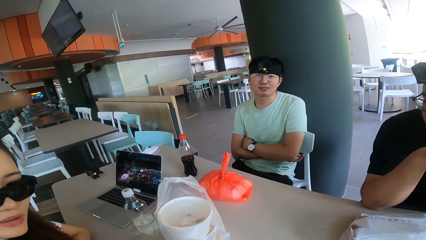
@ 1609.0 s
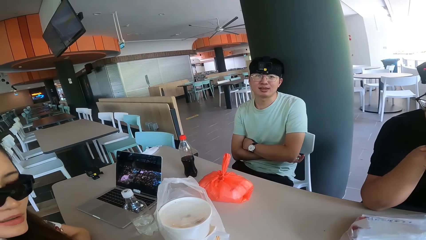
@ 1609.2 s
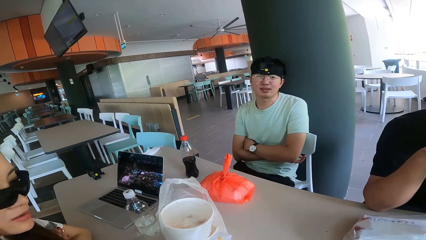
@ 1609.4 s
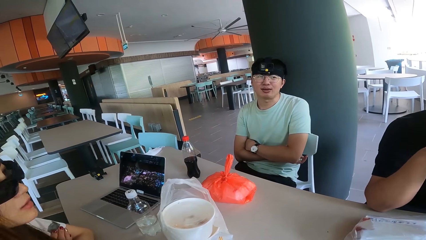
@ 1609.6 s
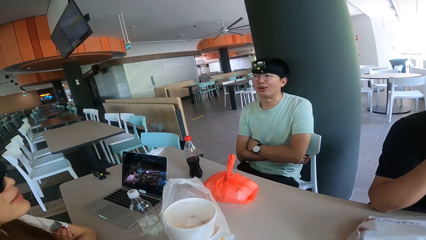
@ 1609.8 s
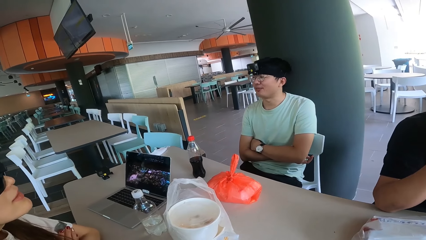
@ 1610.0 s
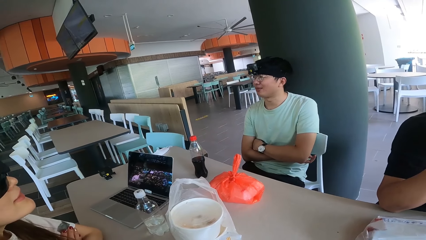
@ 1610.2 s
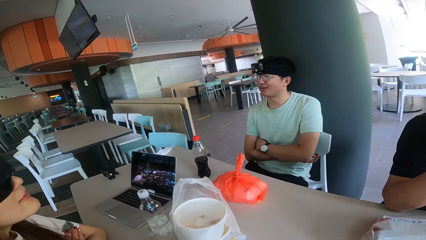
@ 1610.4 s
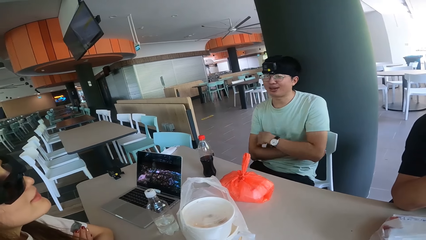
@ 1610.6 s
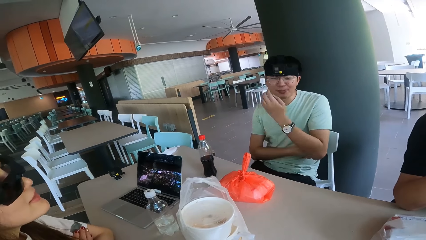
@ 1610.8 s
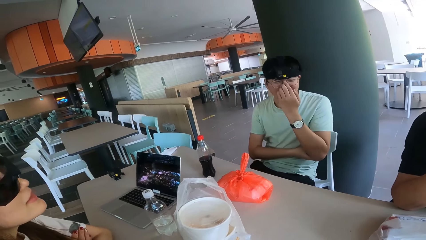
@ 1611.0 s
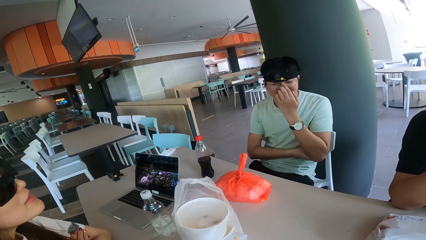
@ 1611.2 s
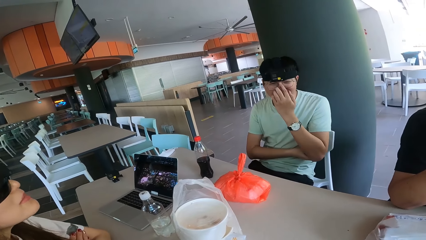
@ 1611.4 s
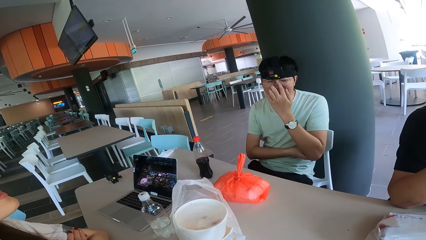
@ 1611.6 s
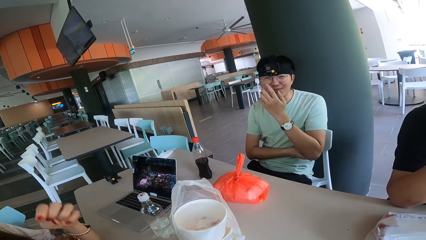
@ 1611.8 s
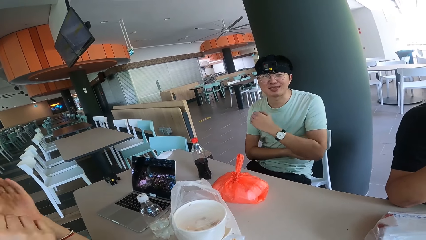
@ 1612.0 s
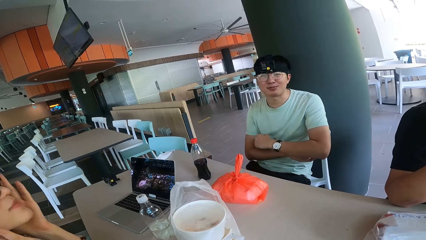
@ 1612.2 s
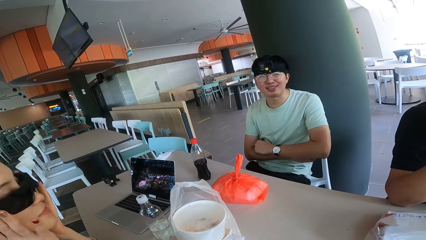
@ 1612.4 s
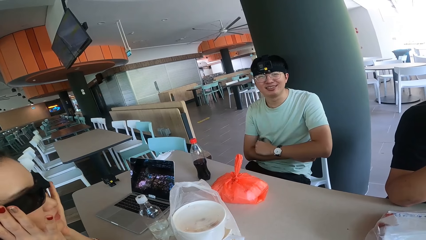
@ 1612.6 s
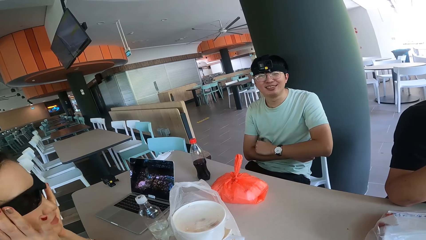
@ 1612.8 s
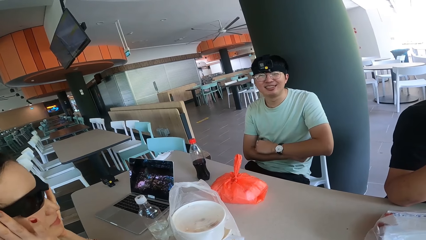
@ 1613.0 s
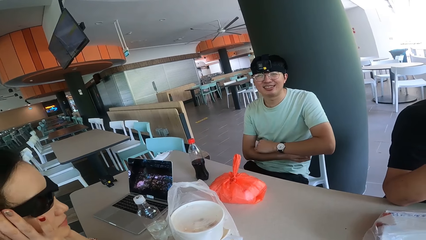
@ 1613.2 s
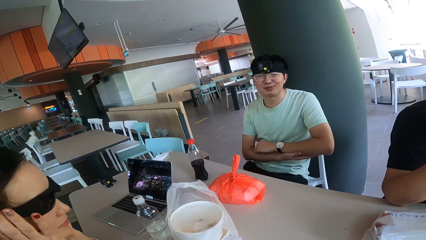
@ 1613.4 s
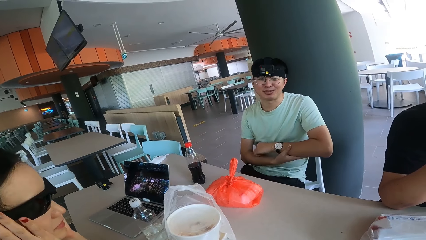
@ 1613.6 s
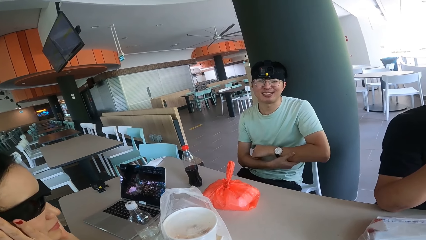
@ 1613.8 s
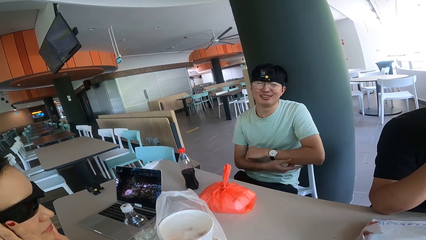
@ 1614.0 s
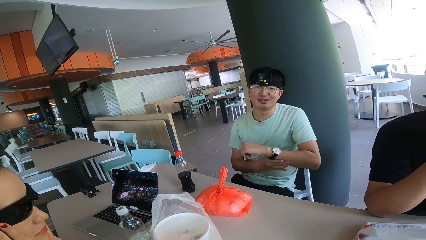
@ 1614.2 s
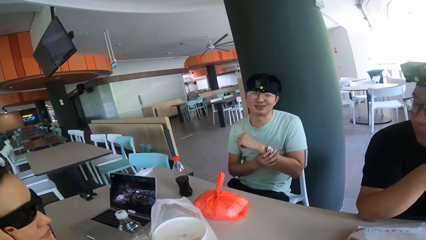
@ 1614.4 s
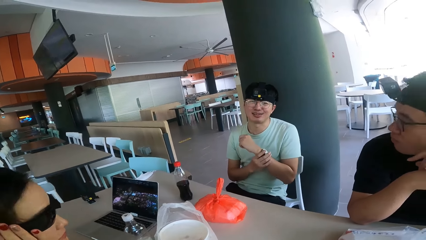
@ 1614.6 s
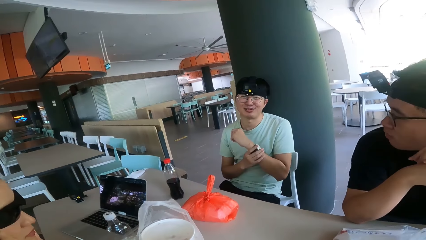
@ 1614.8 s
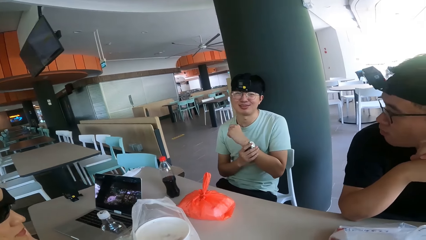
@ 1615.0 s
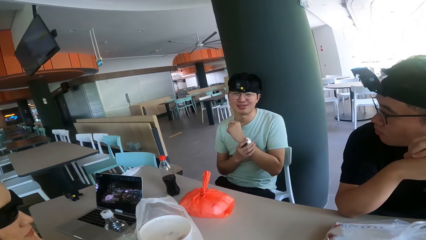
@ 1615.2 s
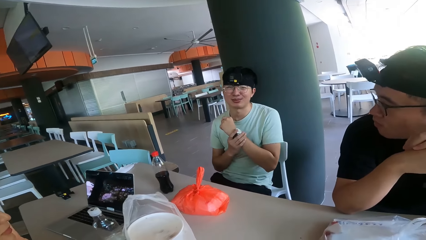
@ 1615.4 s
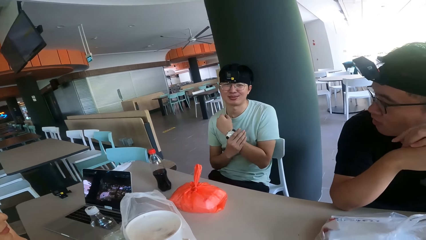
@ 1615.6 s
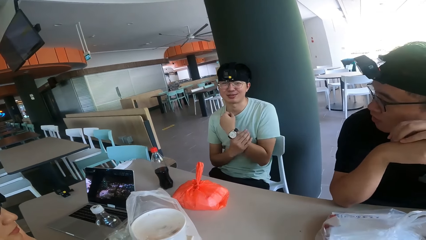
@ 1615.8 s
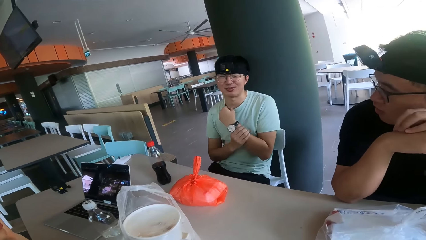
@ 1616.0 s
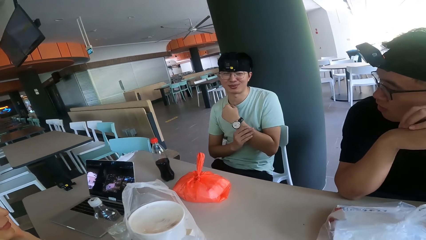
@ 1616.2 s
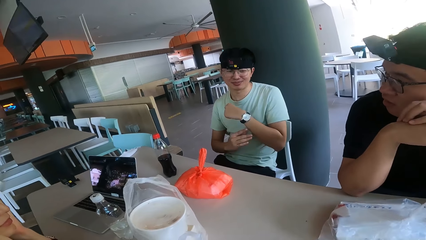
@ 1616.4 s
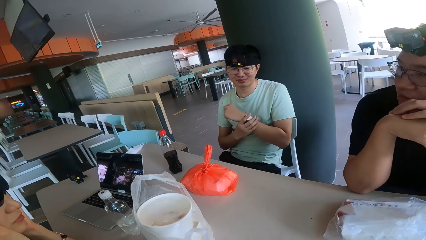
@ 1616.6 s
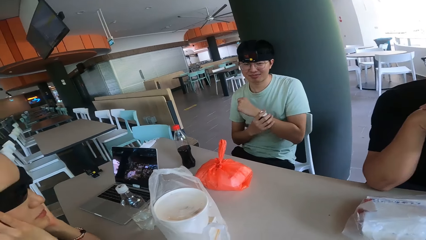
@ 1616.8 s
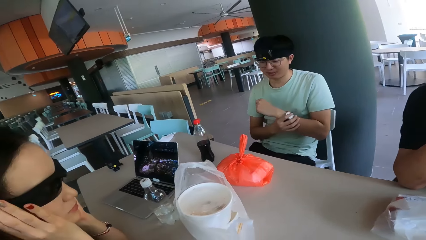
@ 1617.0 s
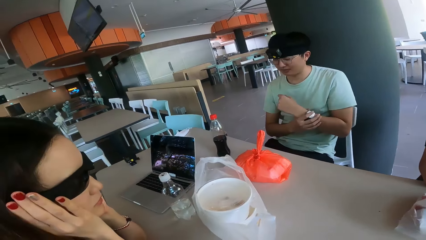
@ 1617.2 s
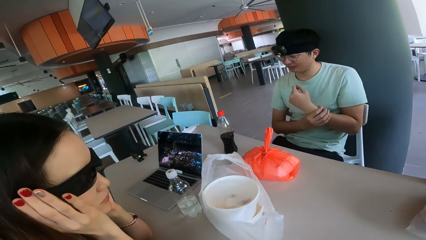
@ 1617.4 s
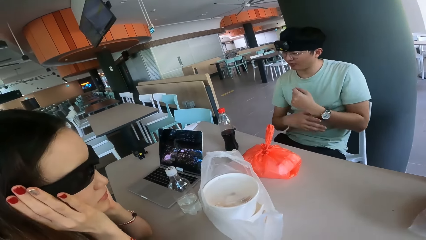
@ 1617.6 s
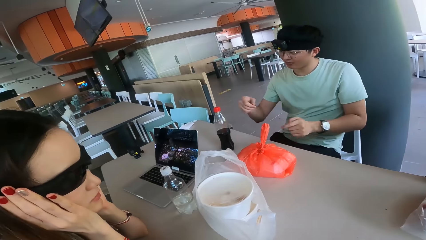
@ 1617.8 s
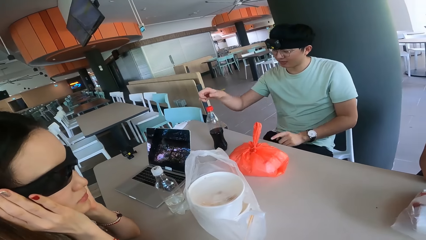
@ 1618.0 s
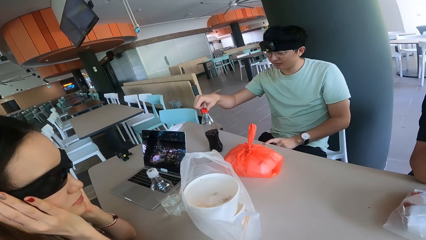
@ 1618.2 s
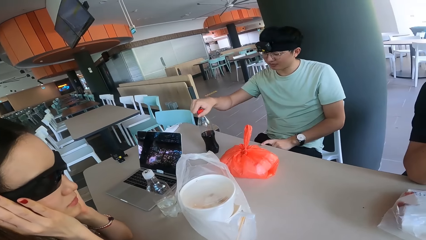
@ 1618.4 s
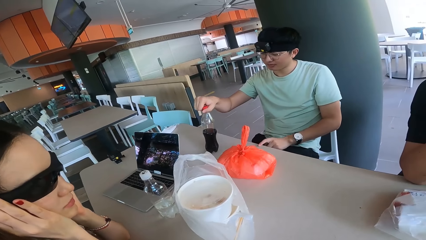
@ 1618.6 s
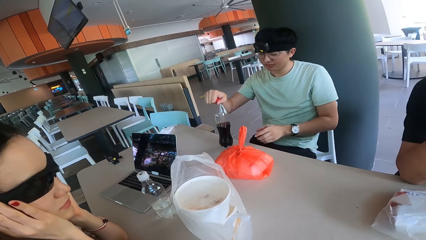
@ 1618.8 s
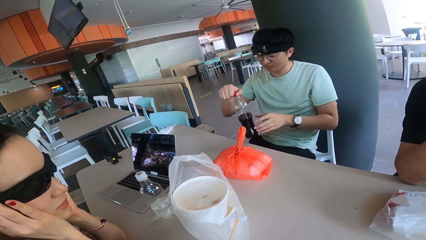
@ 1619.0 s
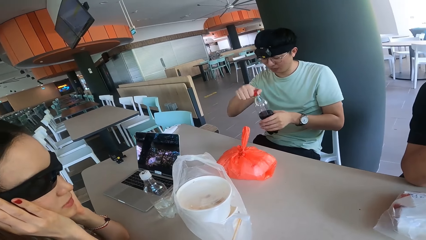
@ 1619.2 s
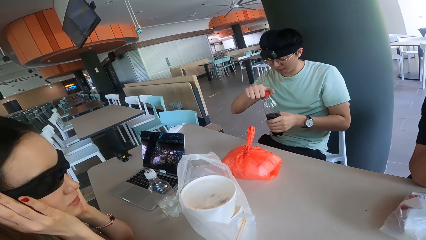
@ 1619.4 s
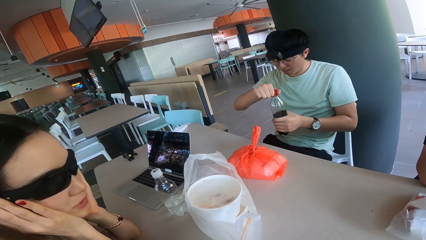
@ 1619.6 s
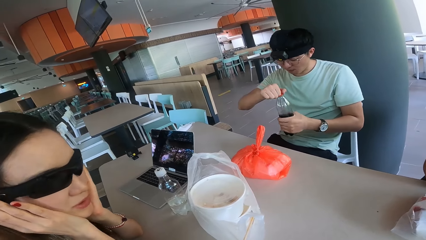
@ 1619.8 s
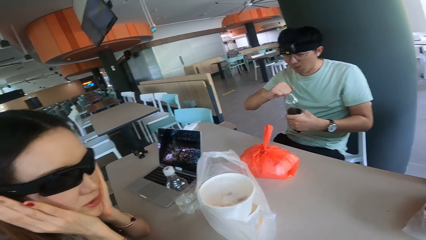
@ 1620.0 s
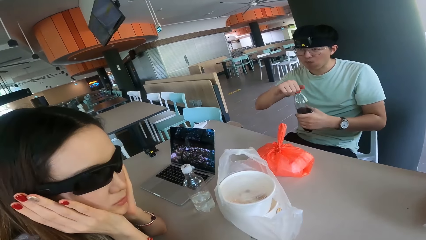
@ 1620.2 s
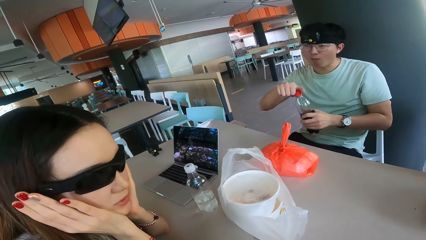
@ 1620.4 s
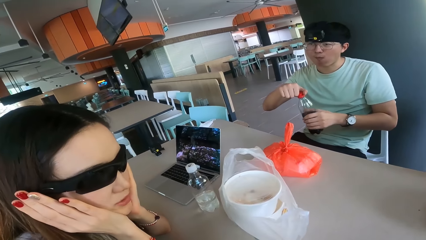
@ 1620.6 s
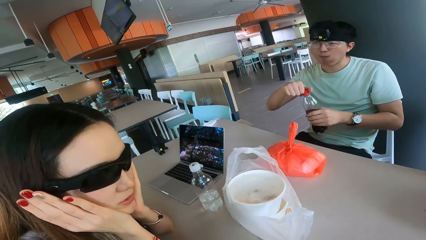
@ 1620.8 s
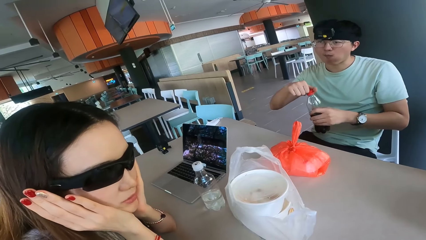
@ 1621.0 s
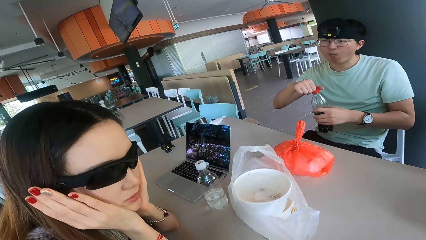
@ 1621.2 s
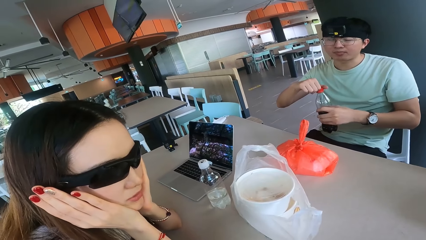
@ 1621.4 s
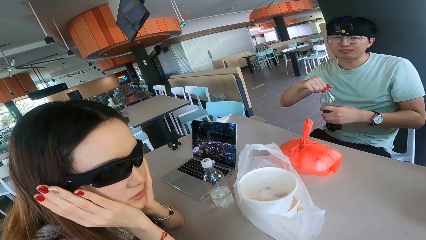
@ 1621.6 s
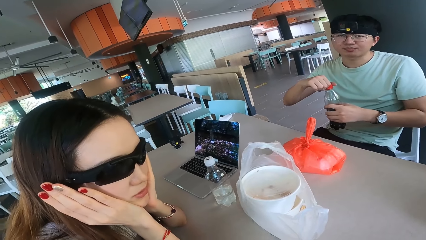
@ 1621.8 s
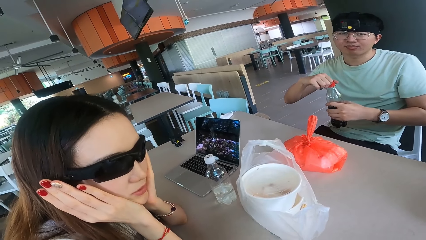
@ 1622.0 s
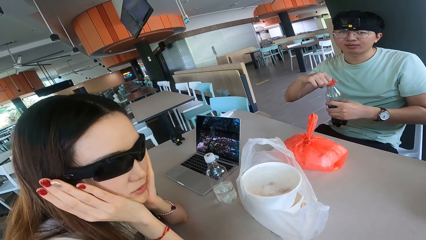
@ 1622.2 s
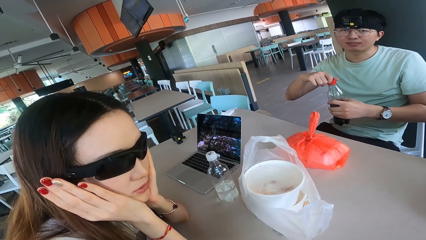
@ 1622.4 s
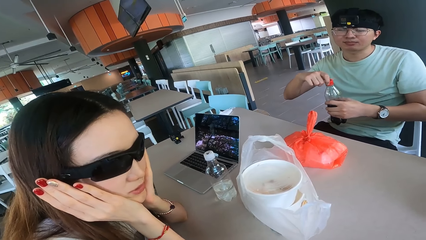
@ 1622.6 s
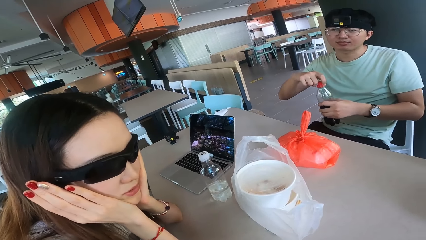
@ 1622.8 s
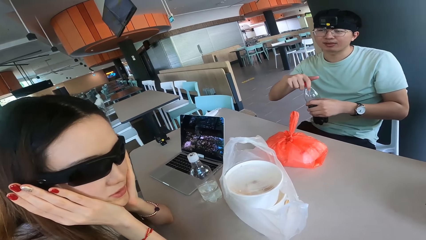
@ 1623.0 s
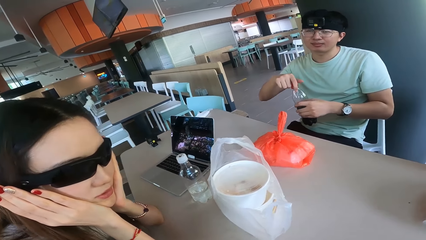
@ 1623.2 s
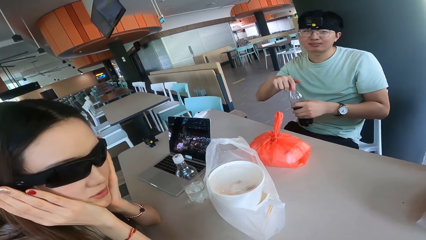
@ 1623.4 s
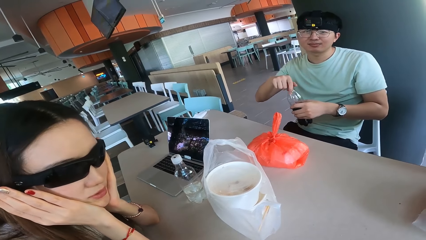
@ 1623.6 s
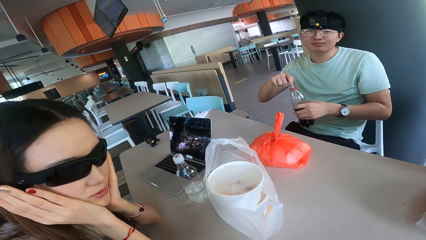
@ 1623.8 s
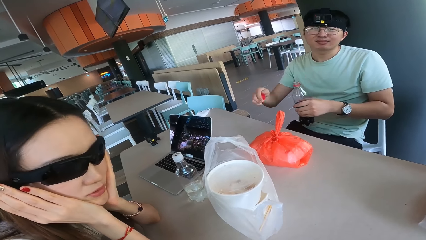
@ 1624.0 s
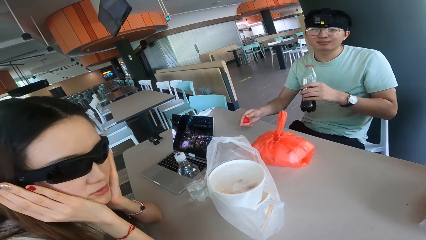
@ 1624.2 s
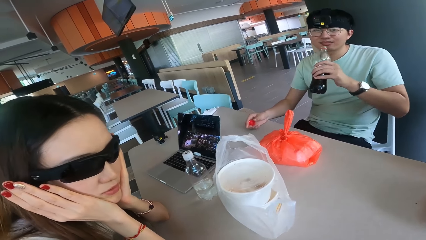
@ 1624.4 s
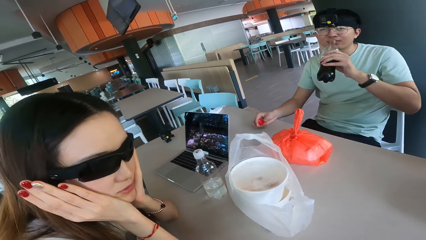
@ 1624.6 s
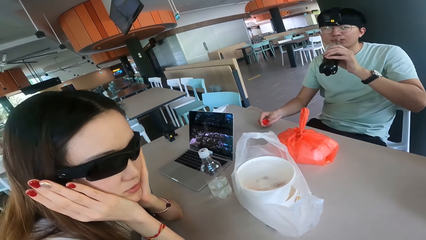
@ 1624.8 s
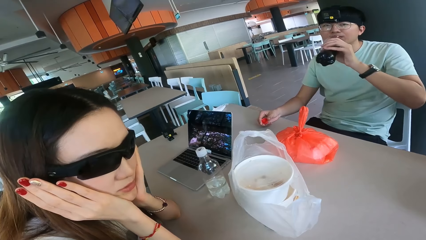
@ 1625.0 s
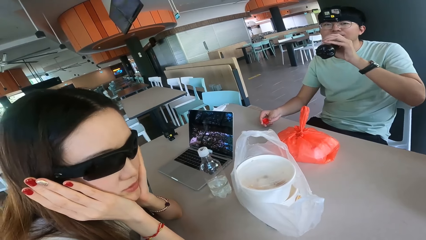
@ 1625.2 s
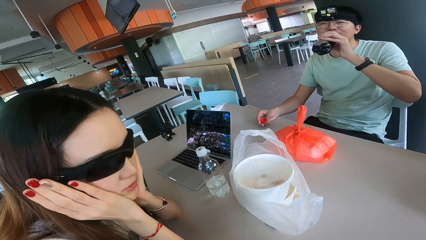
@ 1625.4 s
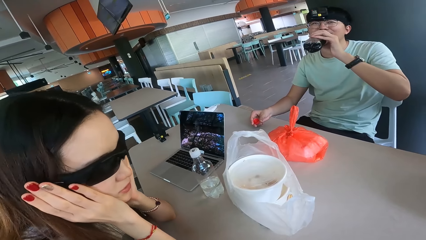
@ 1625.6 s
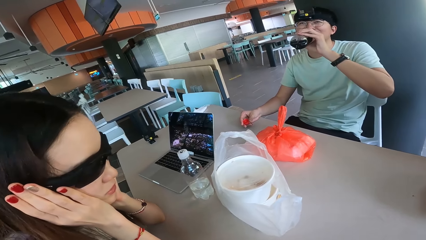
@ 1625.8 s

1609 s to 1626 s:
The camera wearer looks at the laptop. A man holds the drink and opens a bottle of soda.
